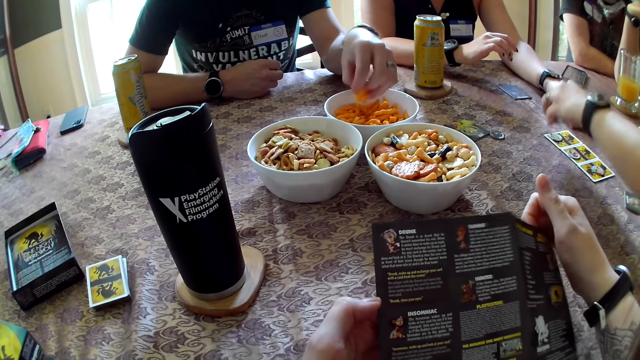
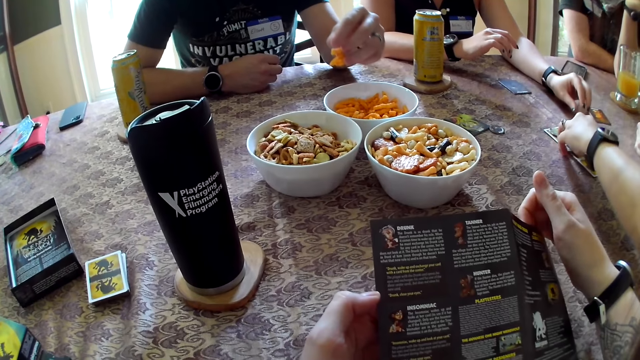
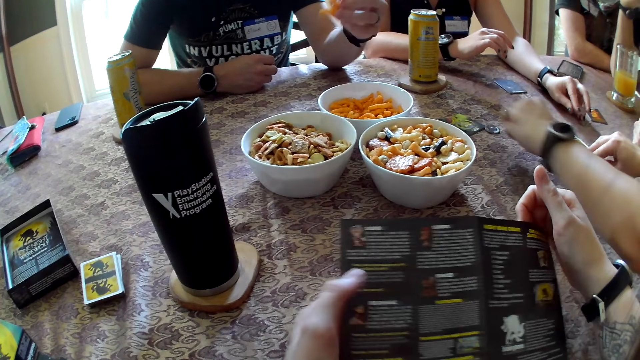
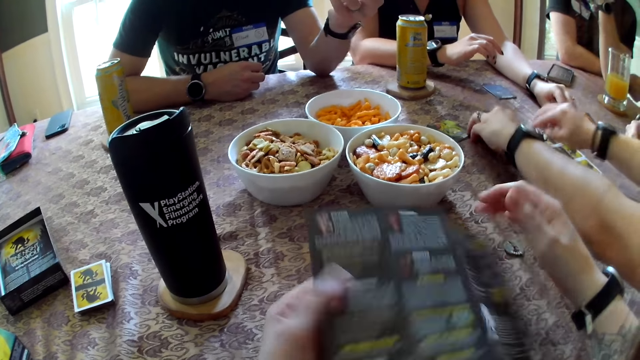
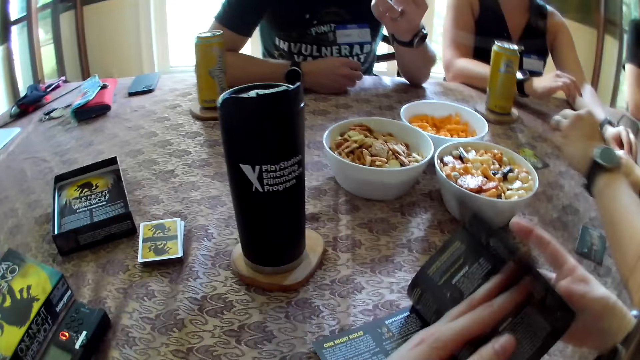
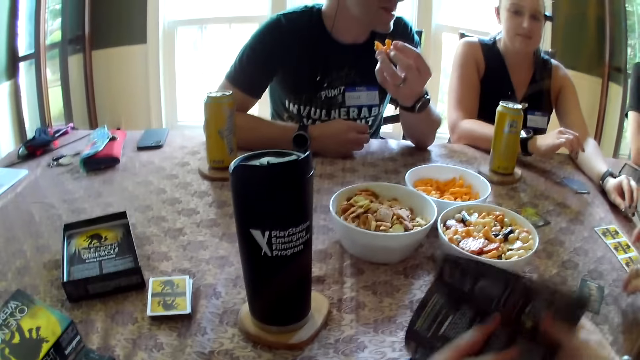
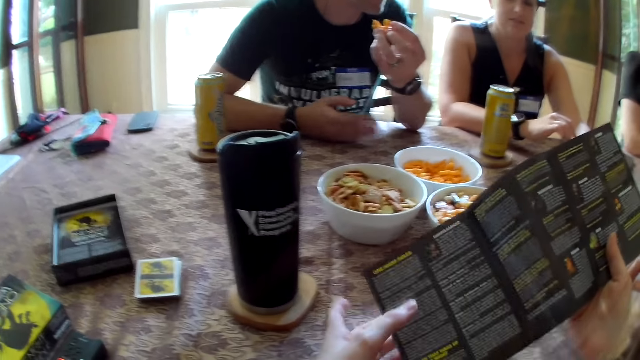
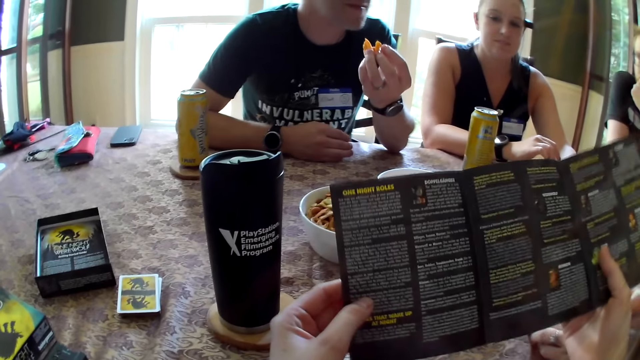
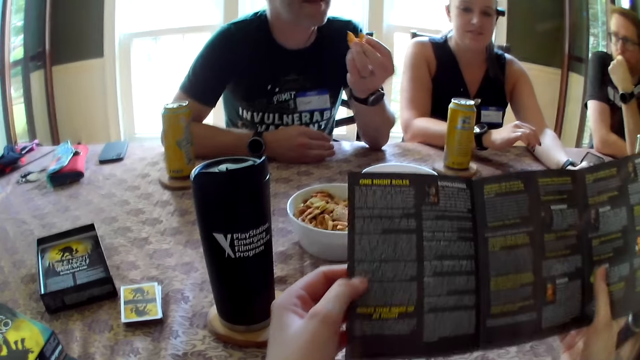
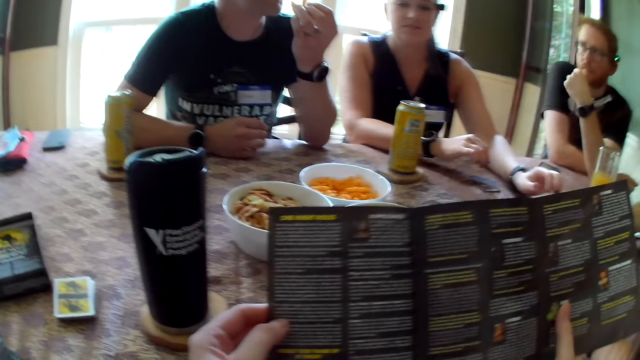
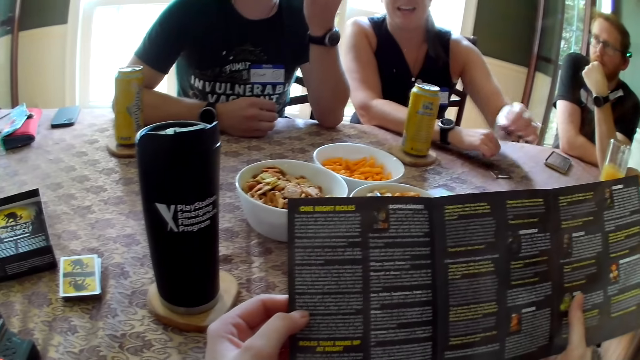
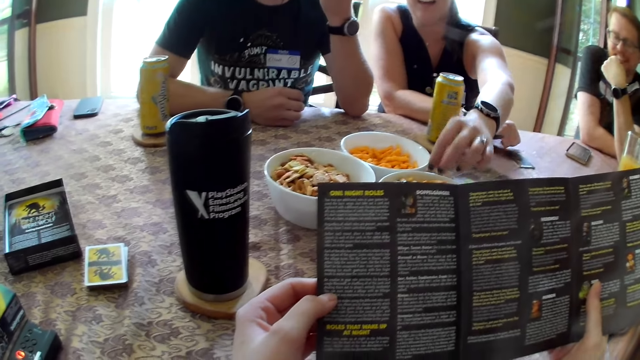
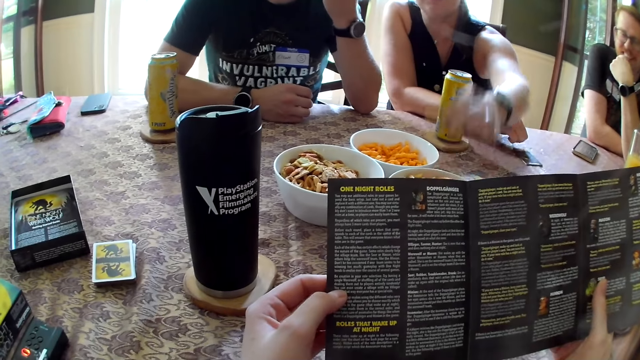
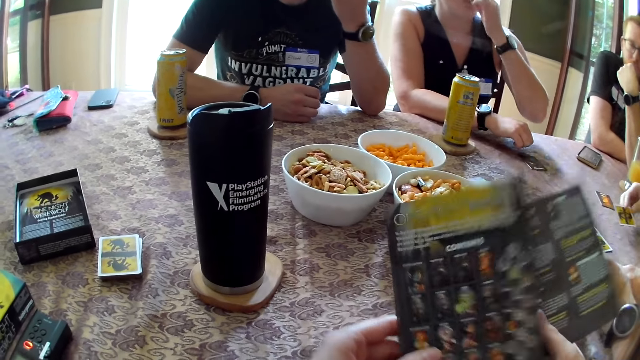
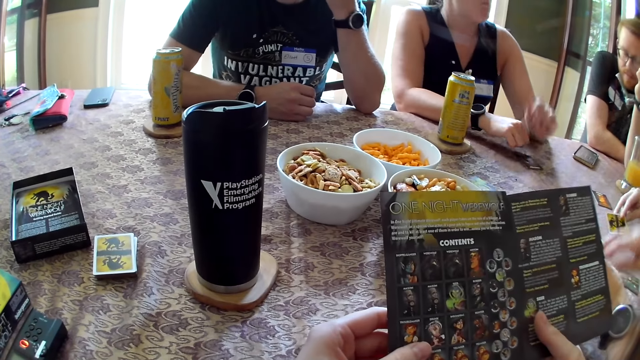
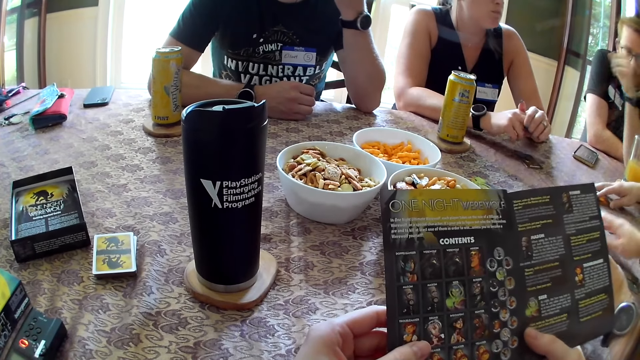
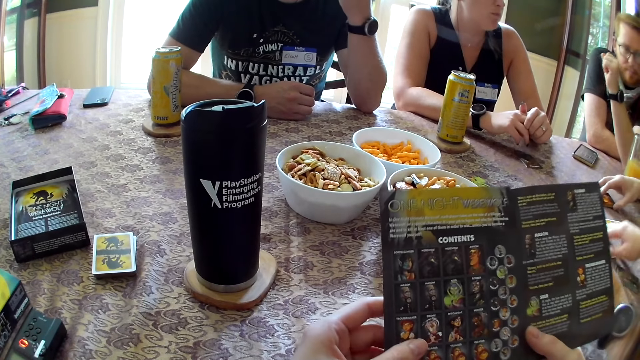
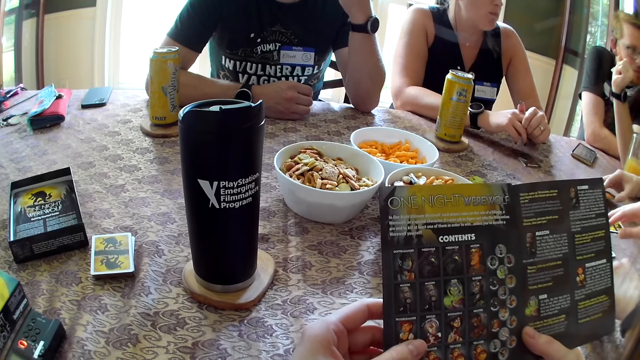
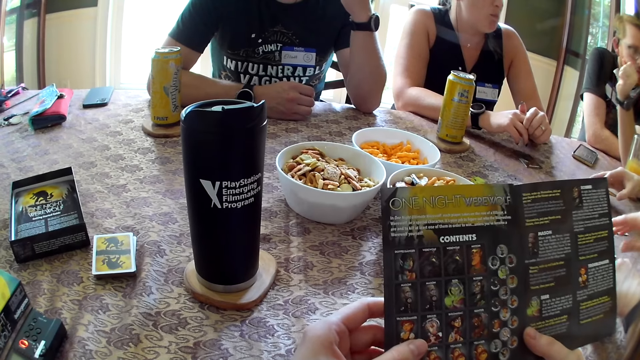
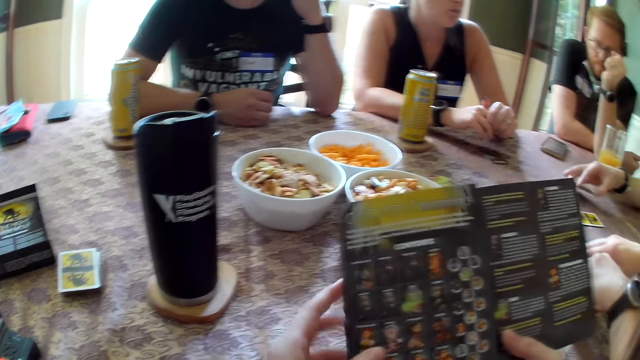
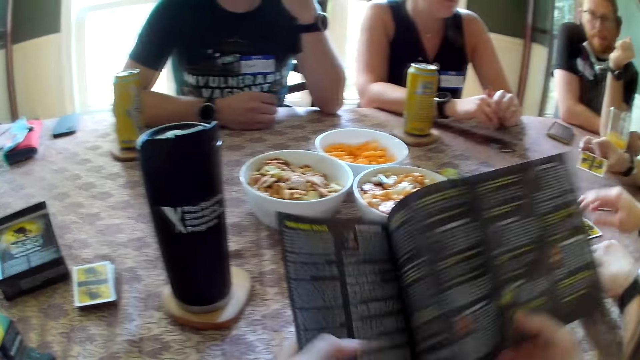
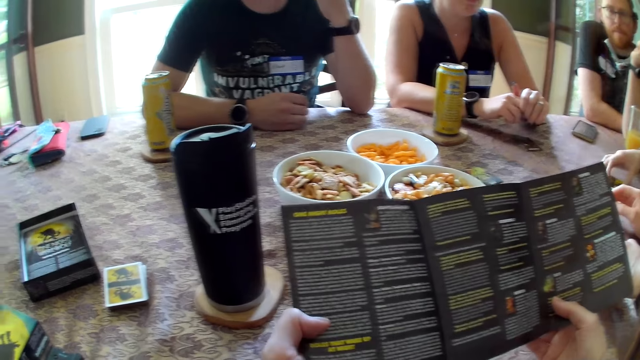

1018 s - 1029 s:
A woman picks tokens from the table with her left hand and moves the chips. The woman picks the tokens from the table with her two hands. The camera wearer flips the booklet. Another woman takes biscuits from the plate on the table with her left hand and eats snacks. A man touches the cards. The first woman touches the cards.

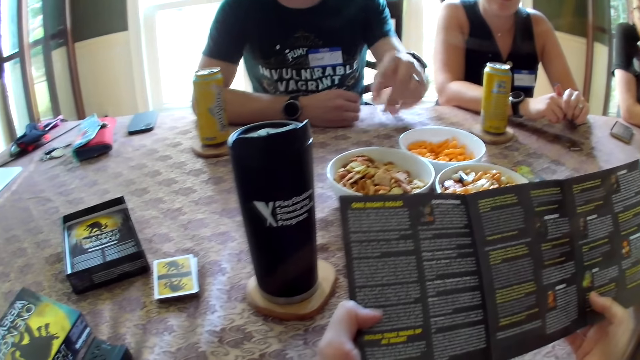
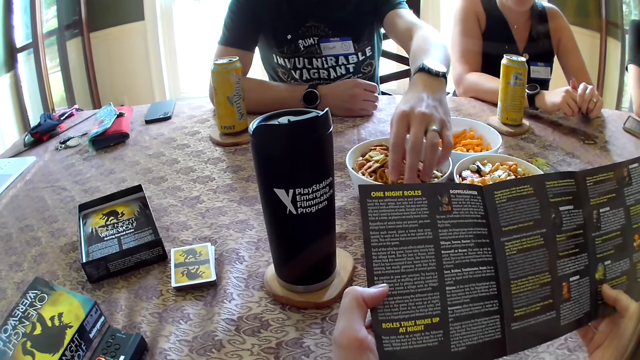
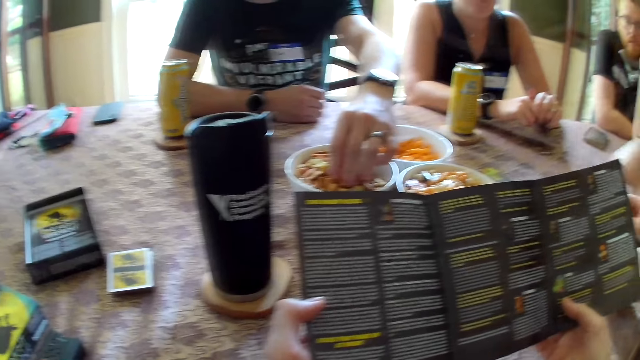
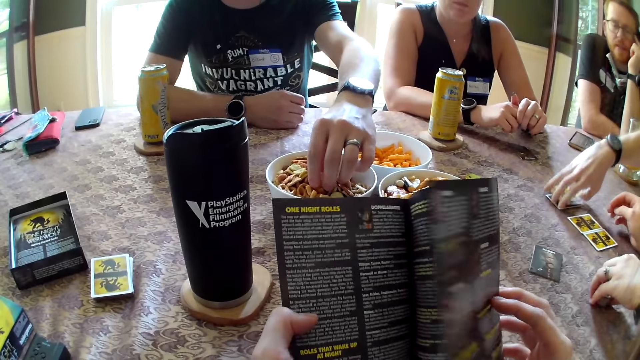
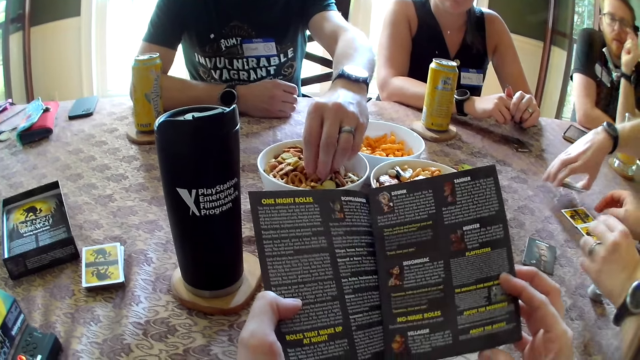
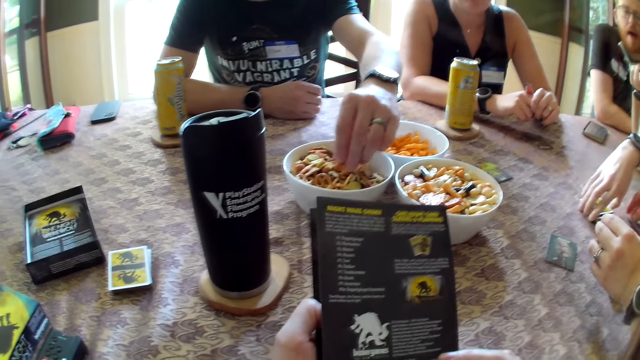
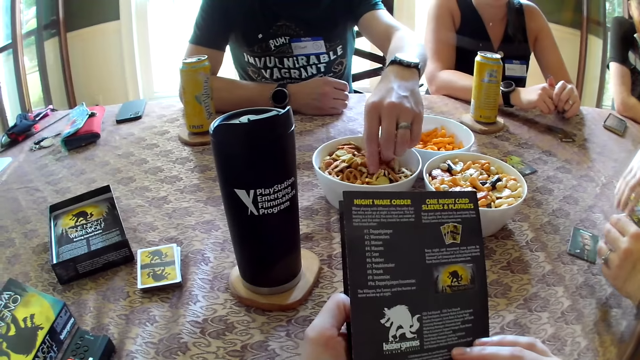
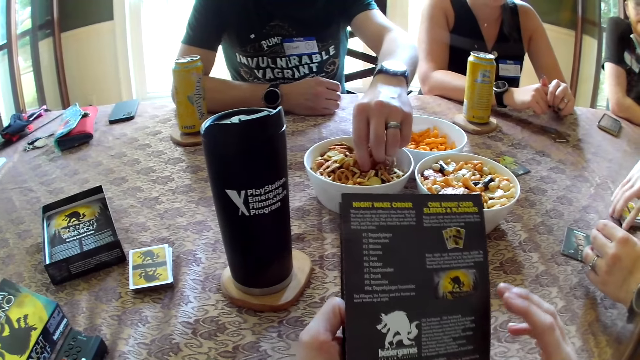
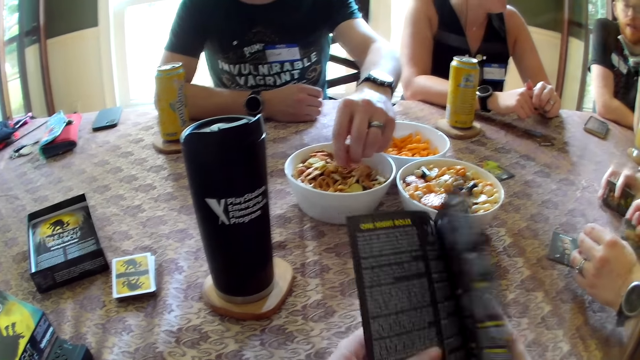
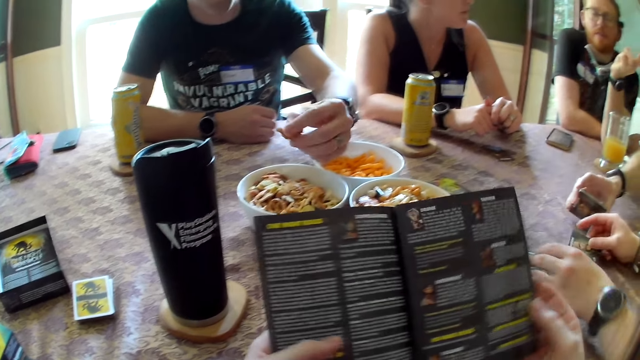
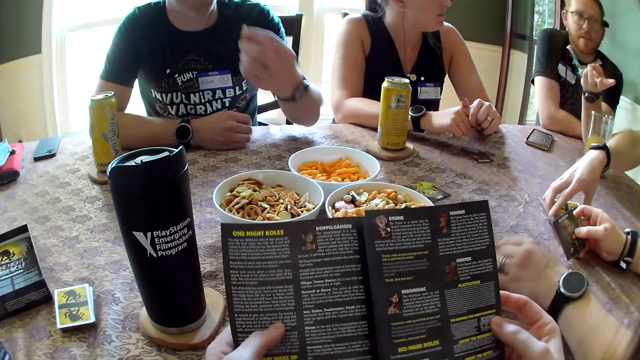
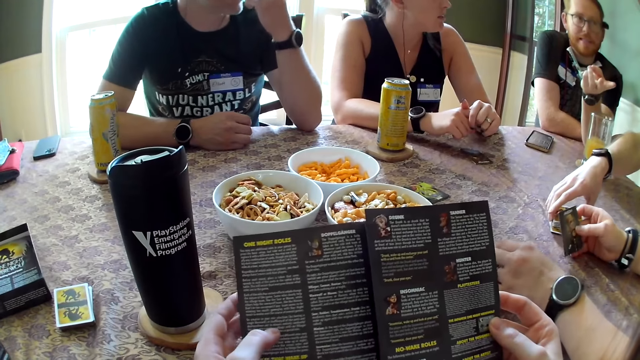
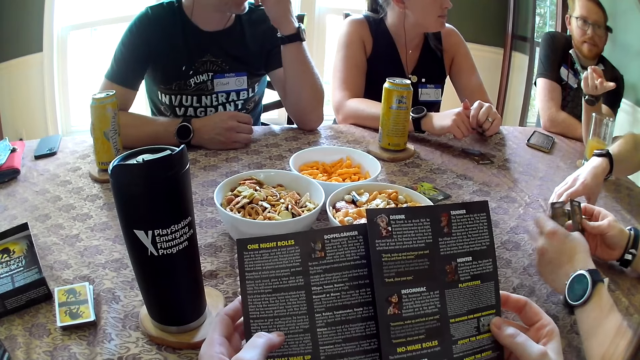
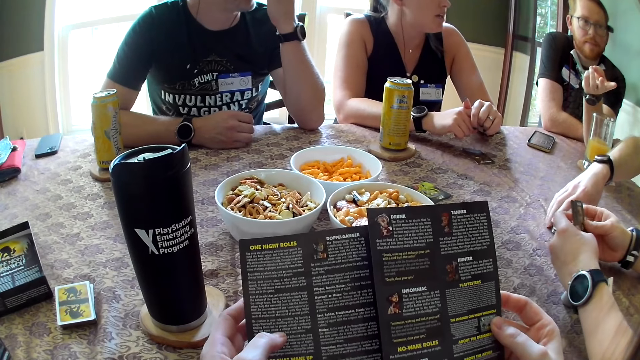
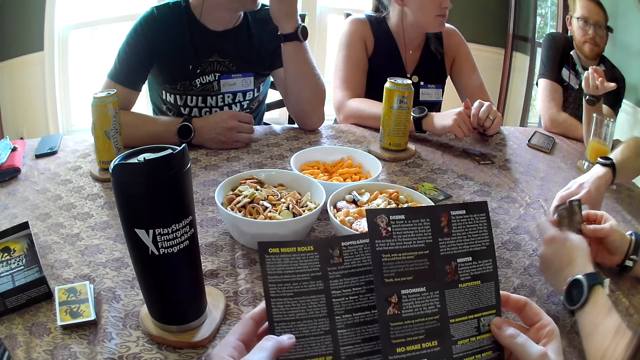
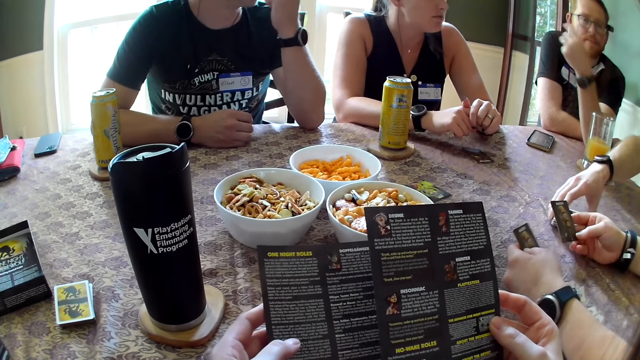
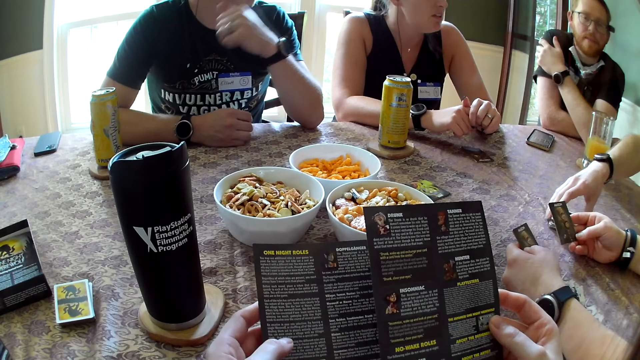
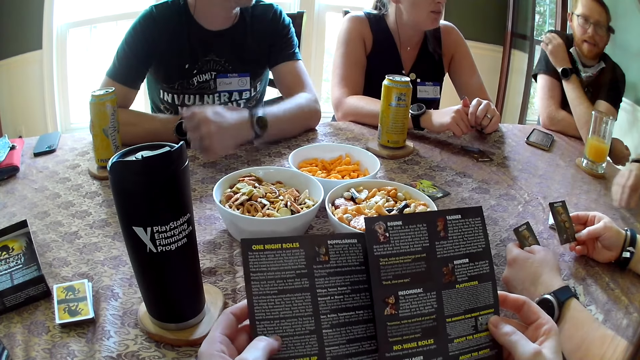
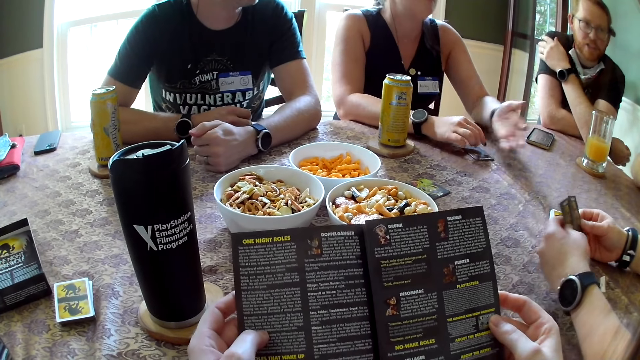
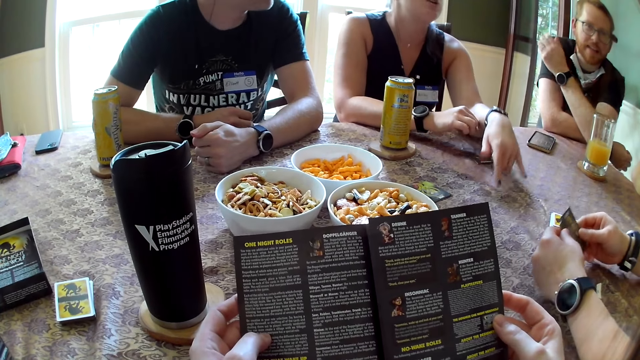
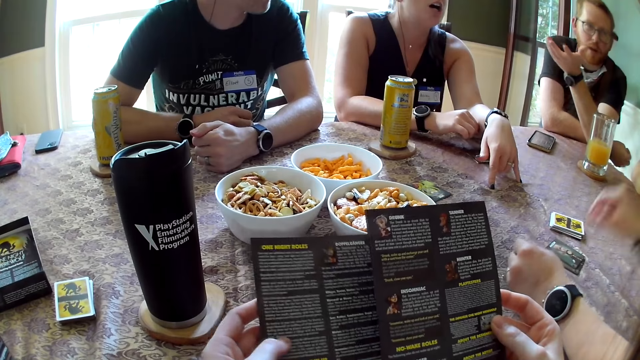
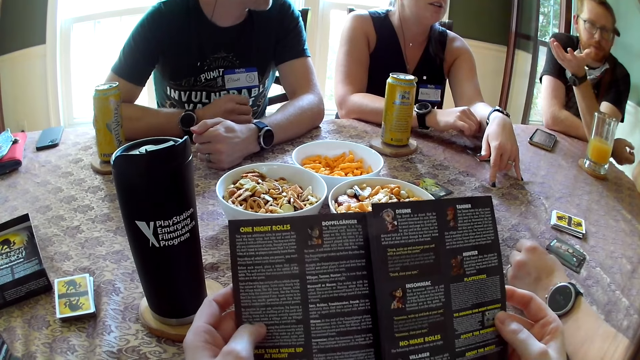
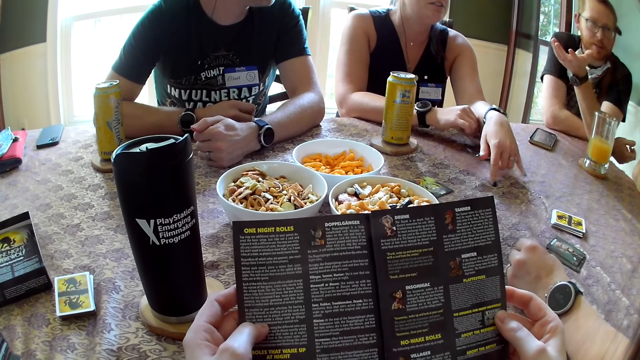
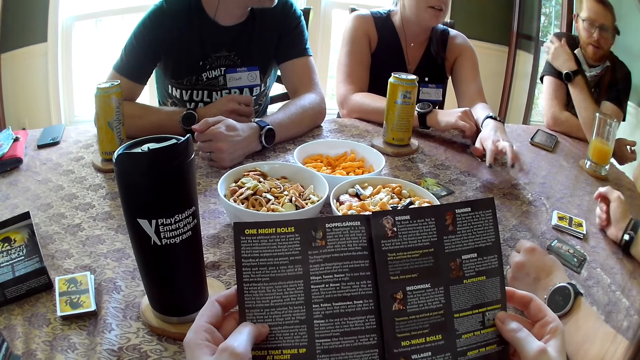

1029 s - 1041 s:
A man picks biscuits from the plate on the table with his left hand. Another man picks the cards from the table with his right hand. The camera wearer flips the booklet. A woman picks a card from the table with her left hand. The other man places the cards in his right hand on the table. Another man interacts with the group. The woman interacts with the group and places the cards in her right hand on the table.
